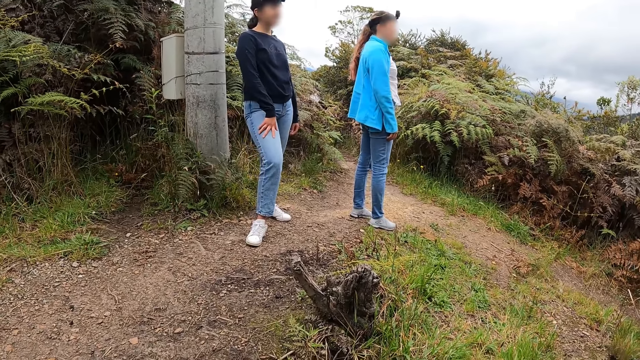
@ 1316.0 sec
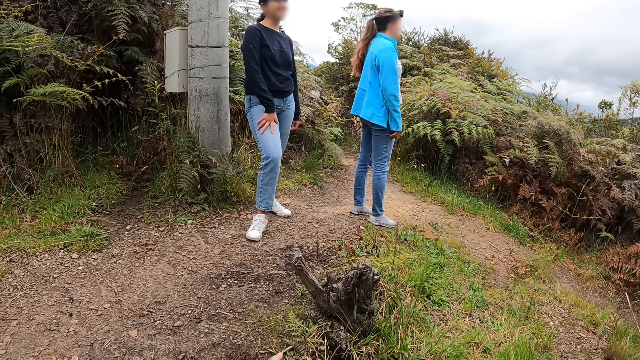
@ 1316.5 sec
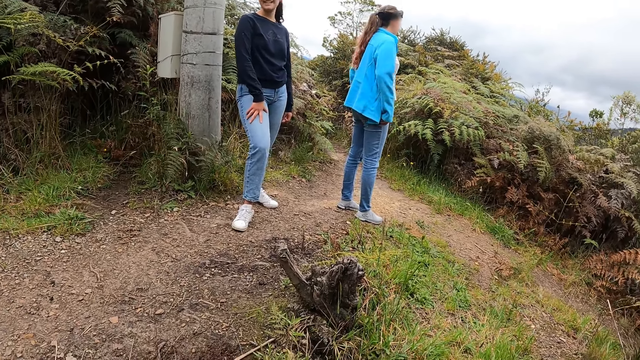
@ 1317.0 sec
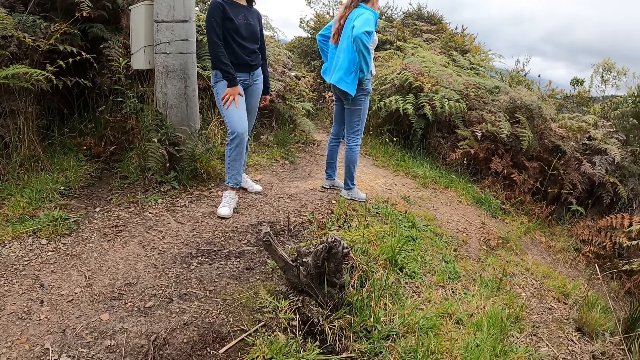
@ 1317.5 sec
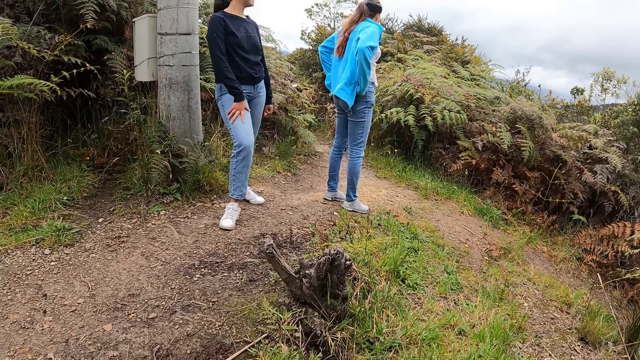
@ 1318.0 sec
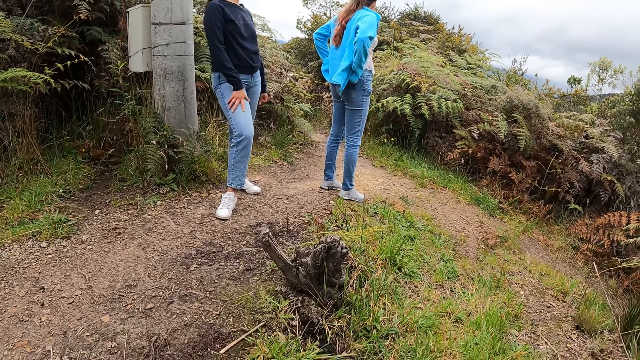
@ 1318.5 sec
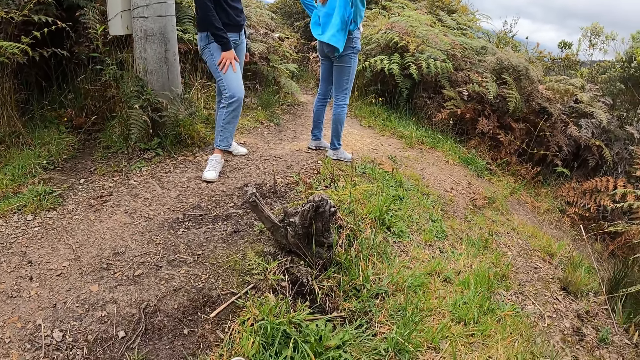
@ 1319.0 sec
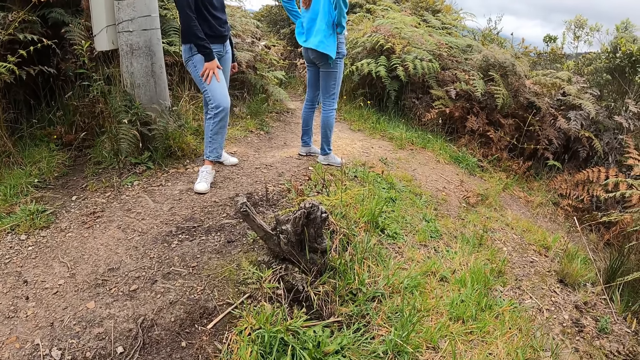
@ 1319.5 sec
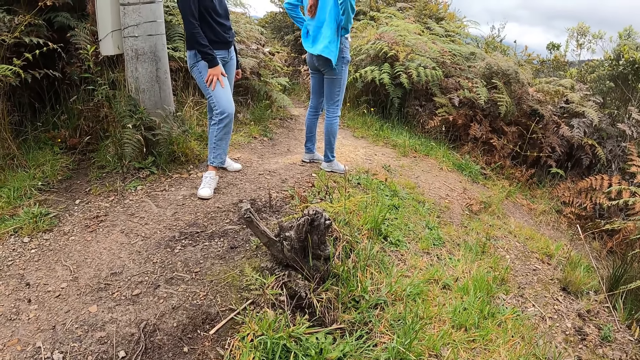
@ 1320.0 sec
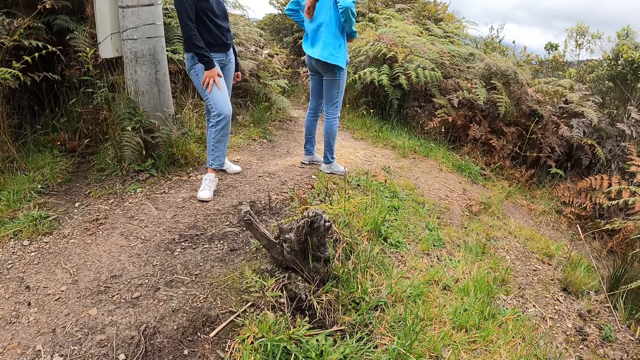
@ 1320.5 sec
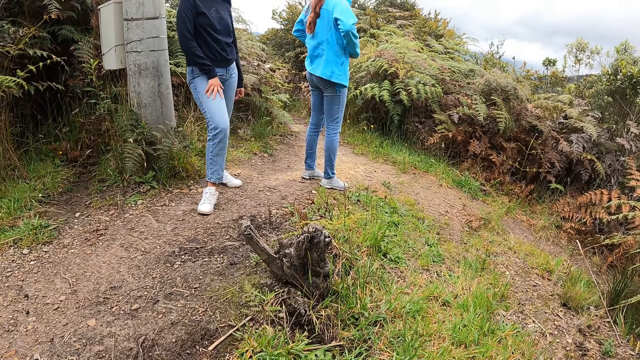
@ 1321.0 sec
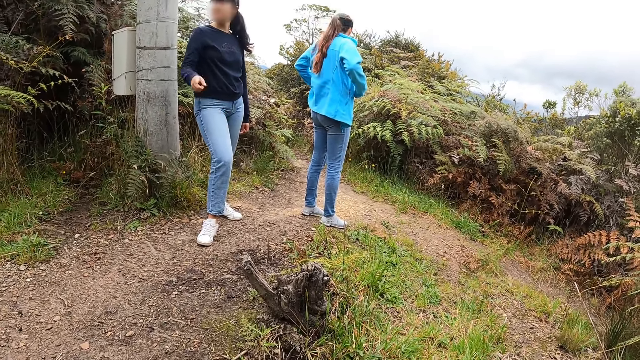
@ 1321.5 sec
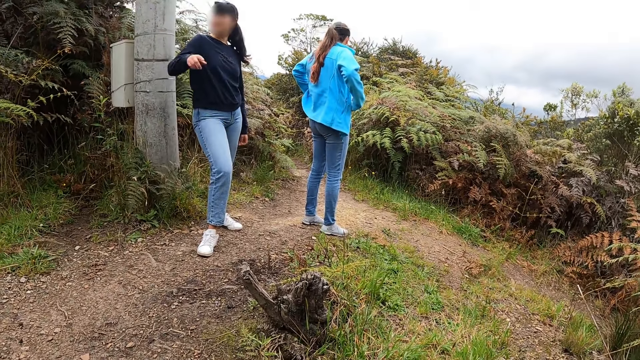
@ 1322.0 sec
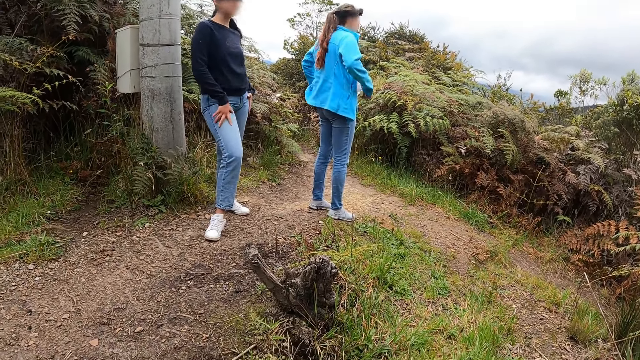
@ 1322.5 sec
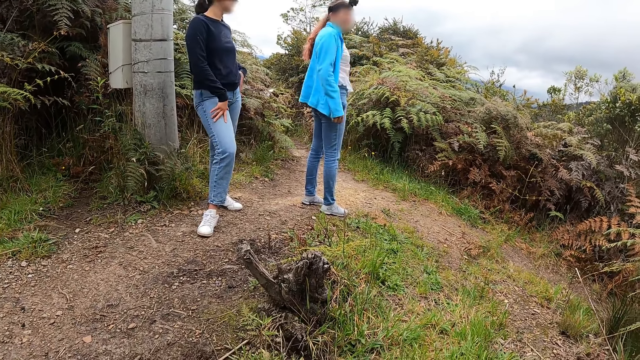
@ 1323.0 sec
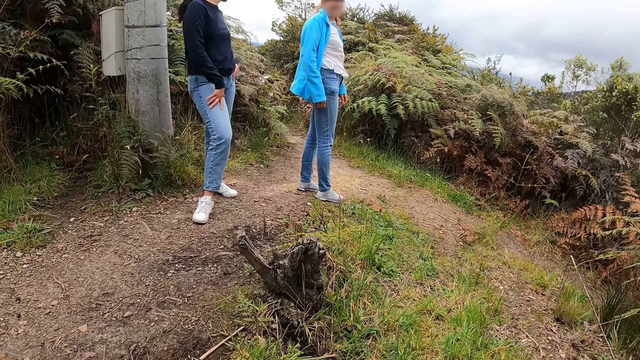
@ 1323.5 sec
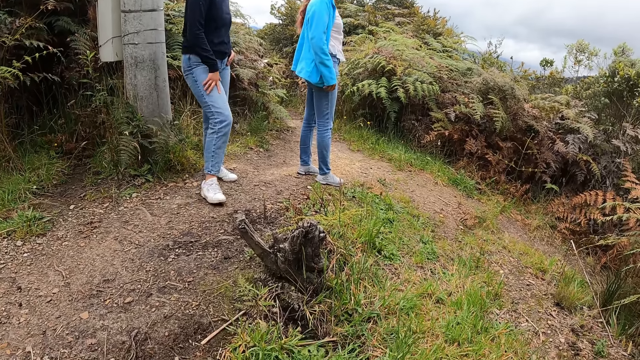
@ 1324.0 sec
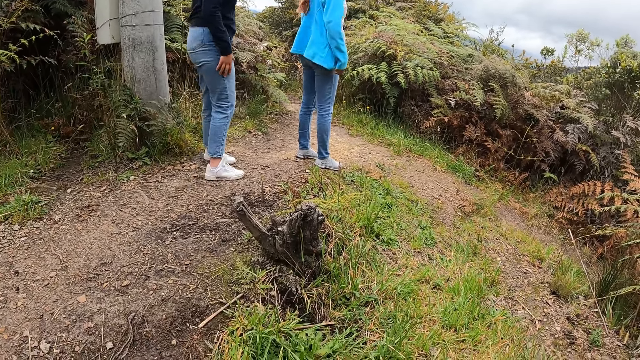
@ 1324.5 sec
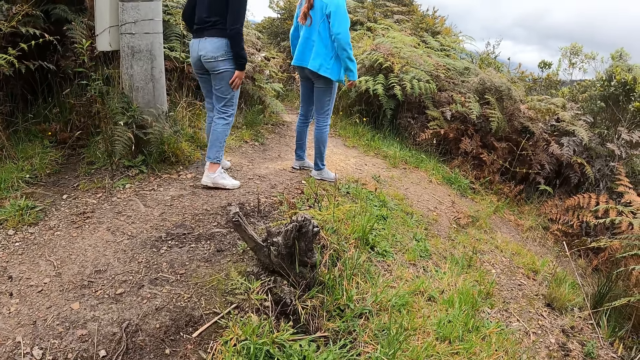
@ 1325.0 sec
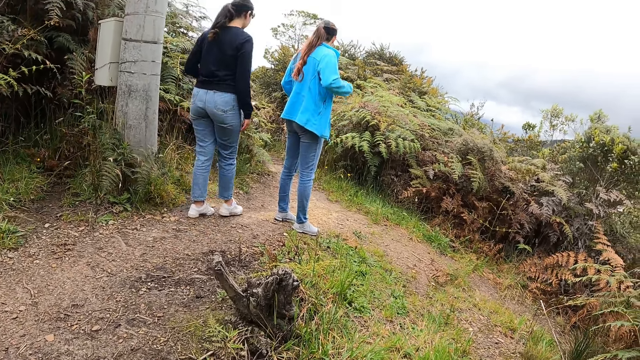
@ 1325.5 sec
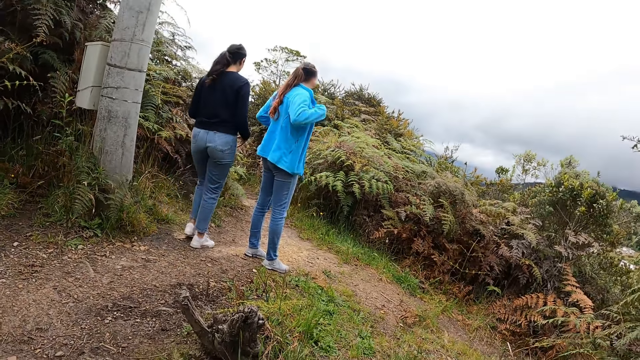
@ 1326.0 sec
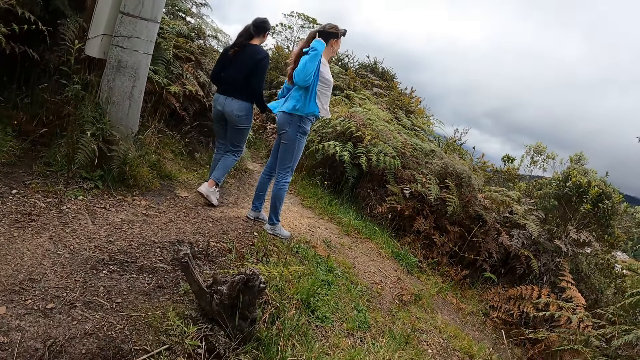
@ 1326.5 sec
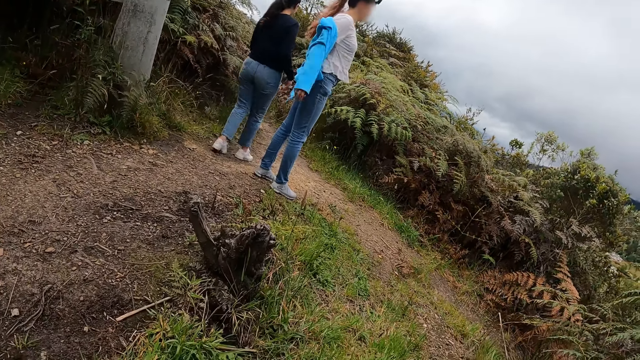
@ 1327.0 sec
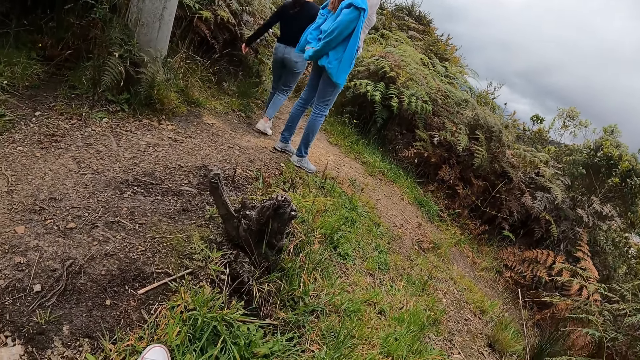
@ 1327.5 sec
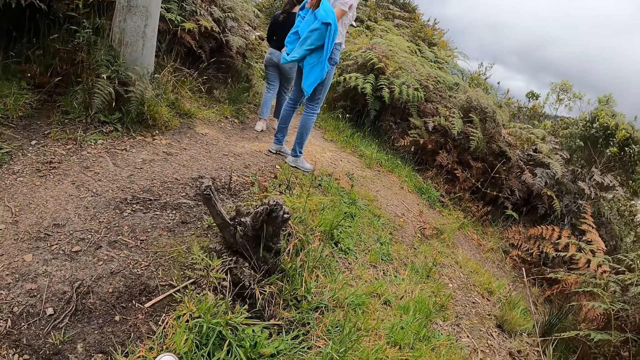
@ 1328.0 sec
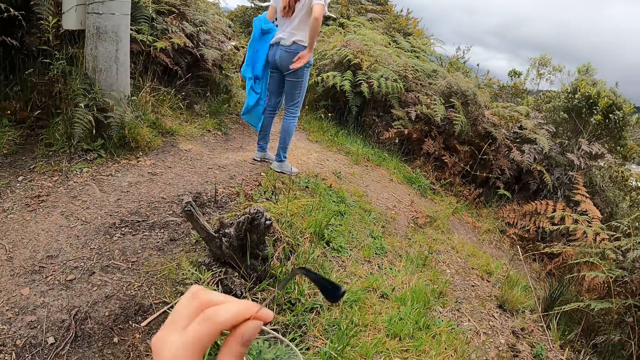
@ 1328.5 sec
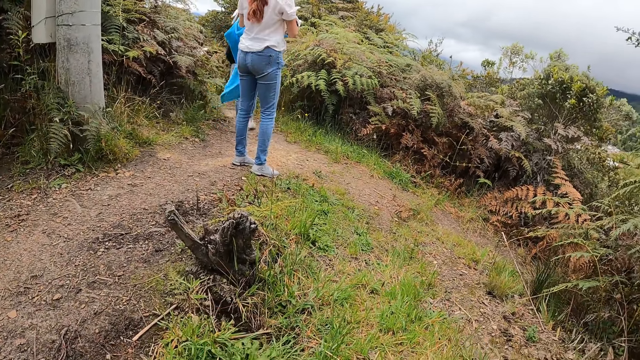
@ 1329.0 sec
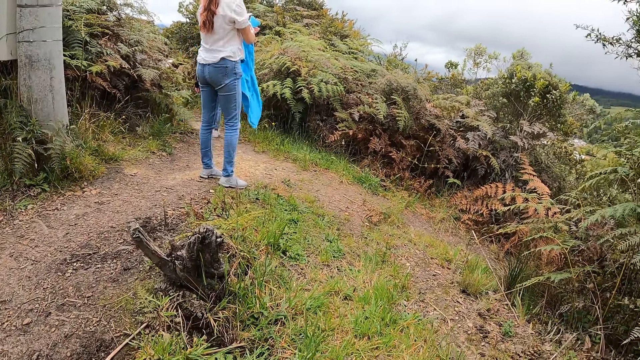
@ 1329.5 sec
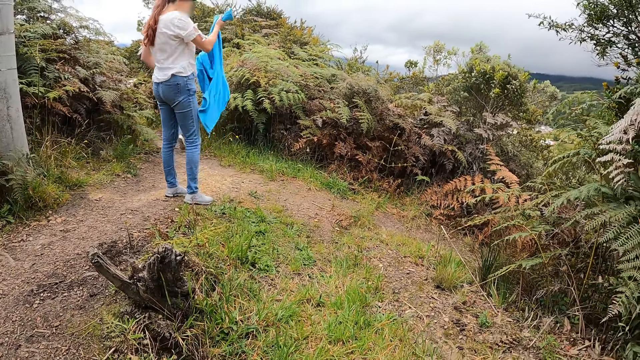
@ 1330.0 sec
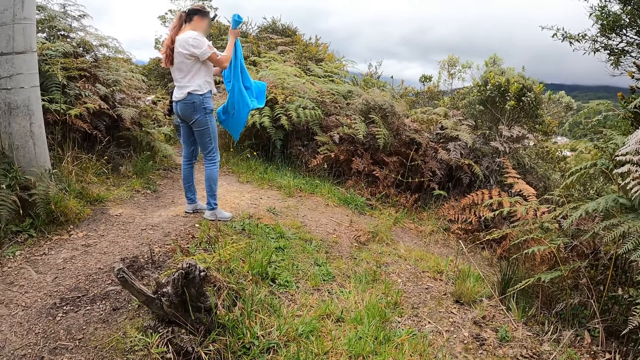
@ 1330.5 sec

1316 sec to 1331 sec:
A woman holds her waist. The woman lifts her trousers. Another woman gestures using her hands and puts her hands down on her thighs. The first woman turns. The other woman turns. The other woman walks up the hill. The first woman takes off her jacket with both hands. The camera wearer holds a pair of eyeglasses in her left hand. She removes her spectacles. The woman folds the jacket with both hands.

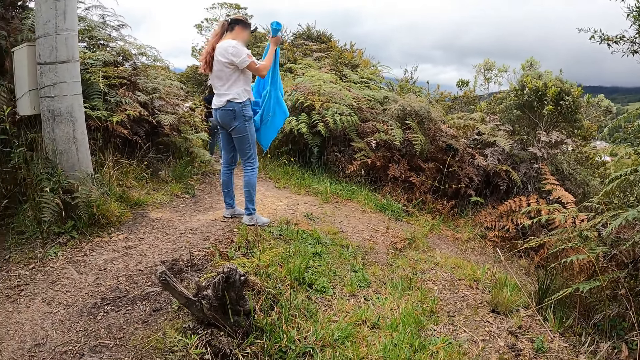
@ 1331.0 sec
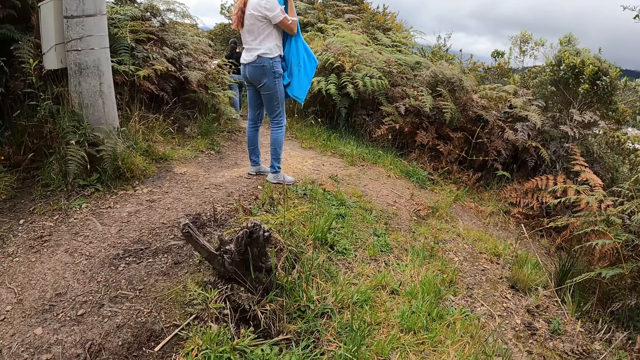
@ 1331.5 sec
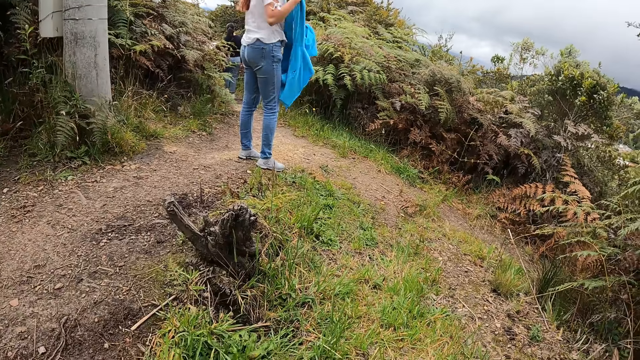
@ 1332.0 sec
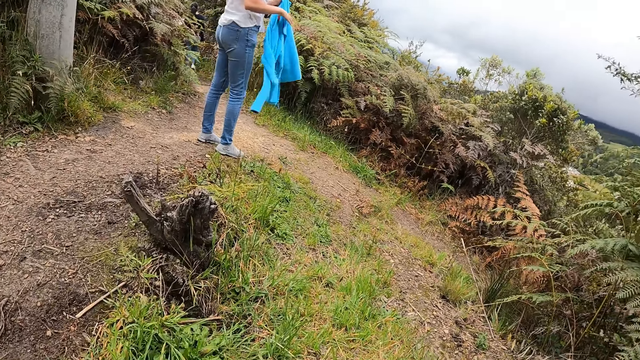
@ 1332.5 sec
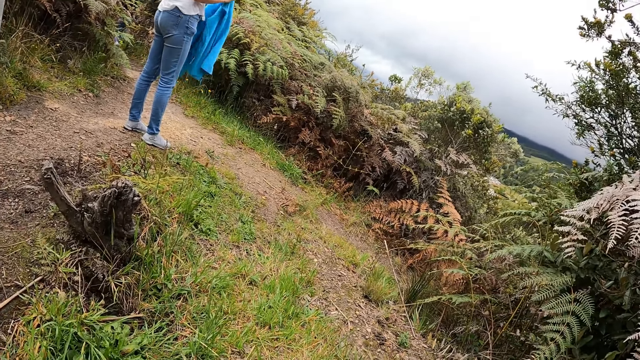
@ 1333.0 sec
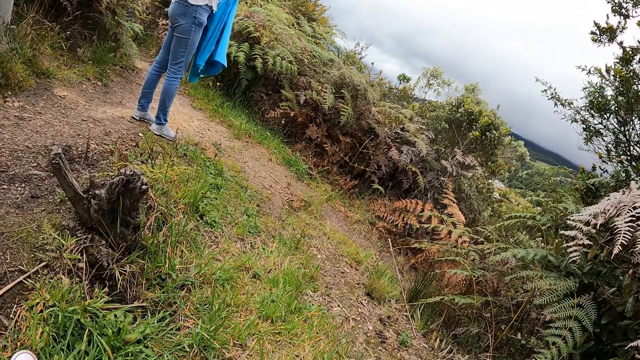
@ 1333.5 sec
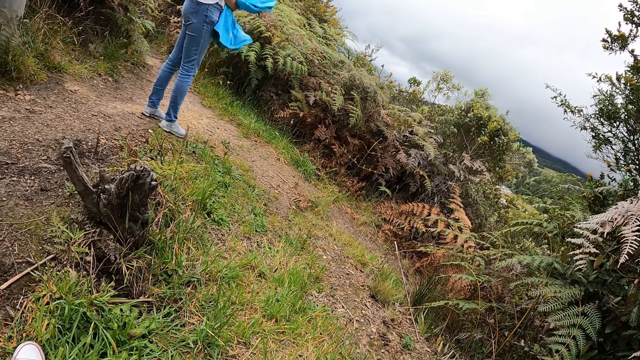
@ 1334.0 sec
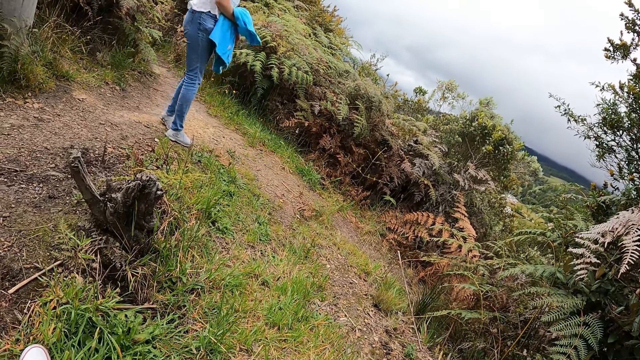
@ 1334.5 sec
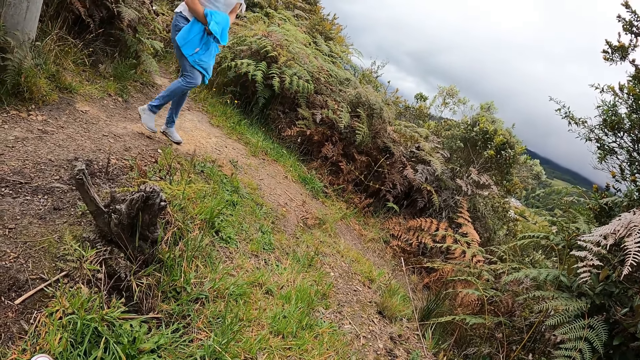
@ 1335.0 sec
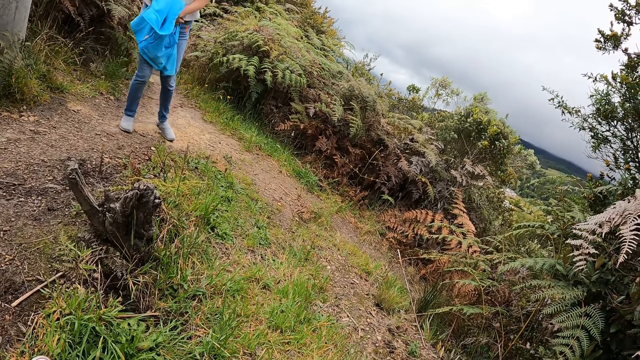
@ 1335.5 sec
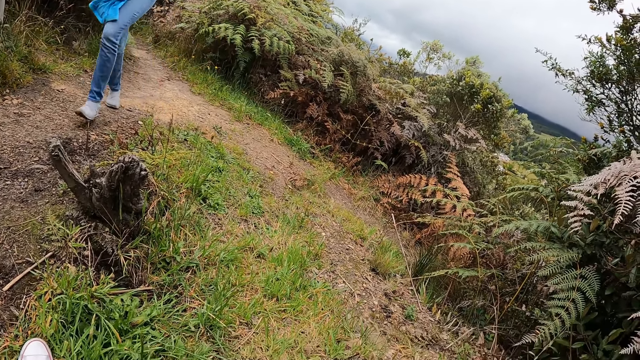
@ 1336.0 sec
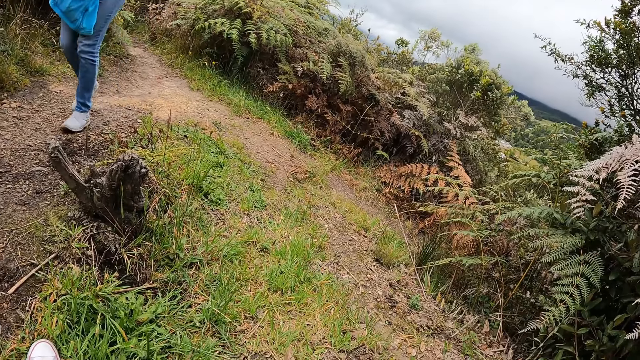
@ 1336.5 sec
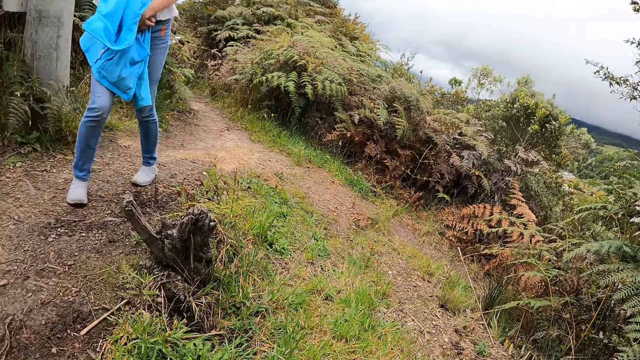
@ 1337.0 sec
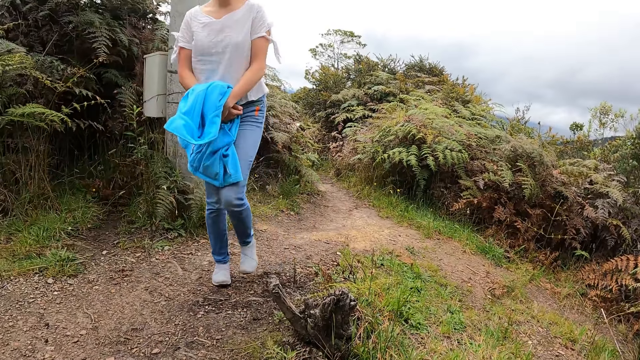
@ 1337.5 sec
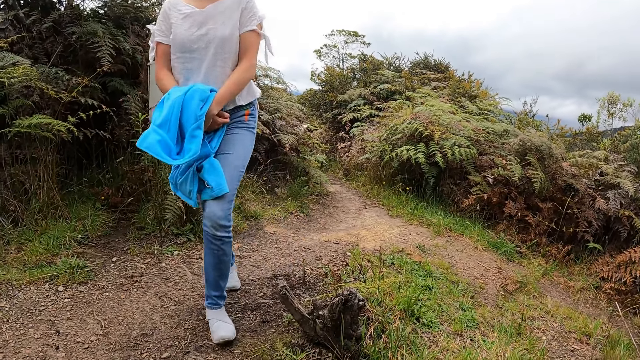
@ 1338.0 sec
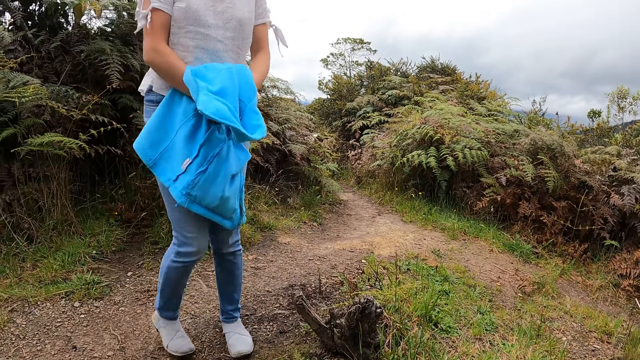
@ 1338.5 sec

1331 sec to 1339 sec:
A woman folds her hoodie or jacket. The woman holds the jacket in both hands. The woman turns. The woman turns again.
